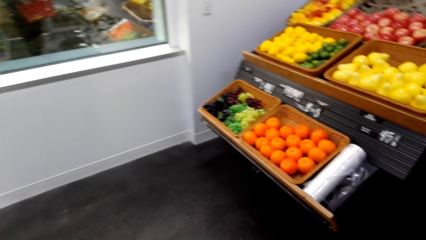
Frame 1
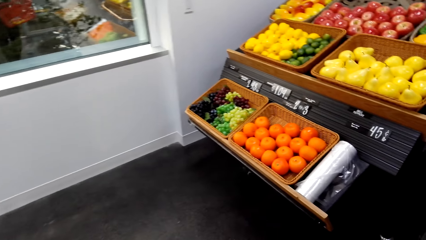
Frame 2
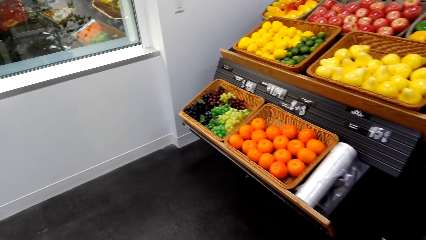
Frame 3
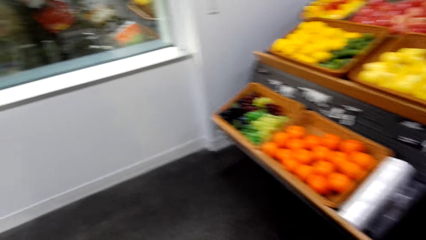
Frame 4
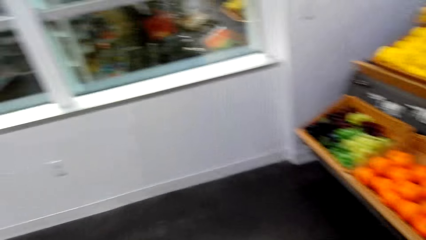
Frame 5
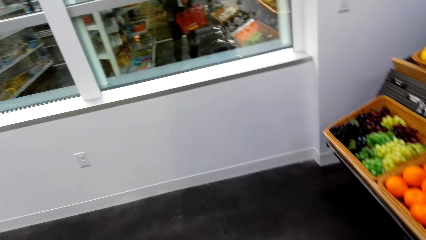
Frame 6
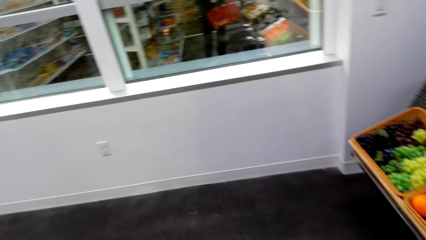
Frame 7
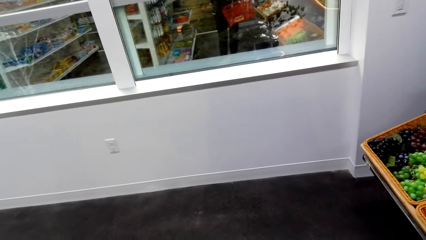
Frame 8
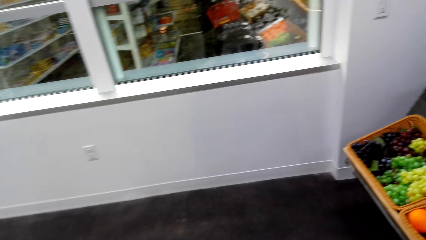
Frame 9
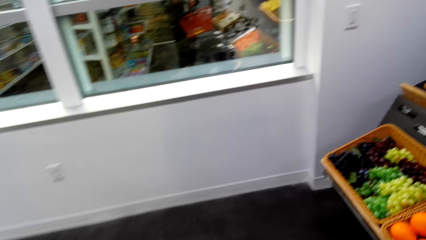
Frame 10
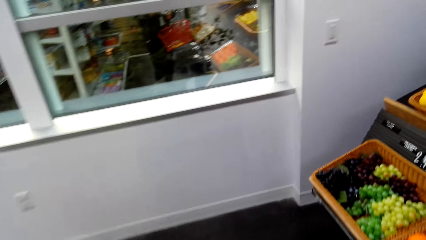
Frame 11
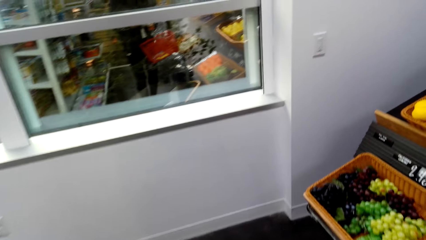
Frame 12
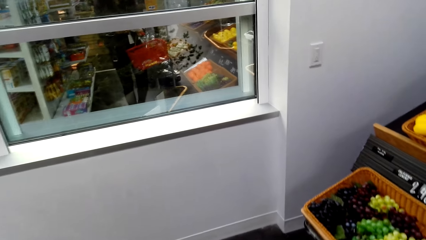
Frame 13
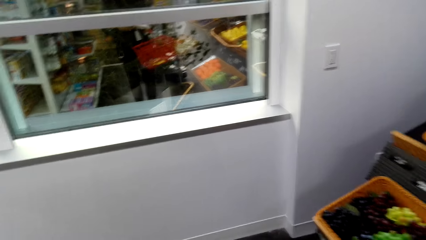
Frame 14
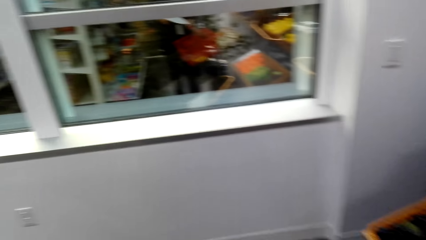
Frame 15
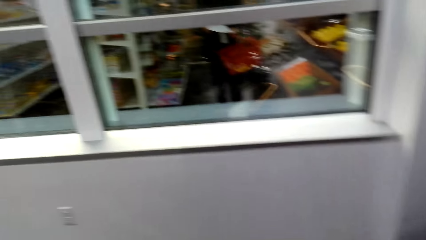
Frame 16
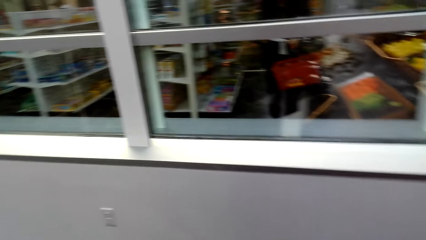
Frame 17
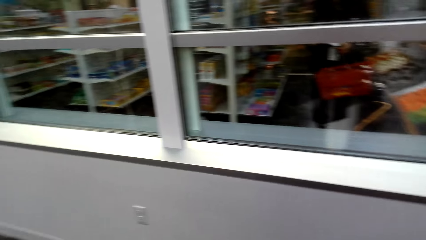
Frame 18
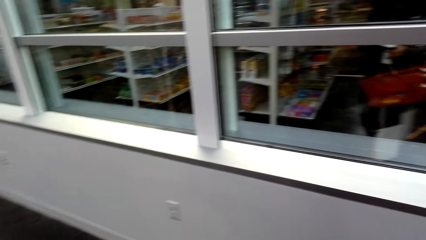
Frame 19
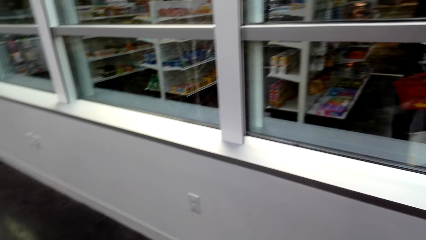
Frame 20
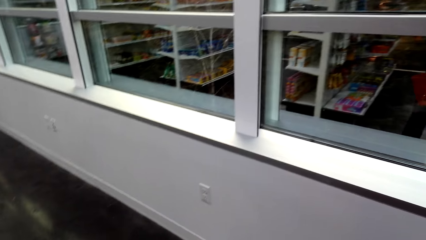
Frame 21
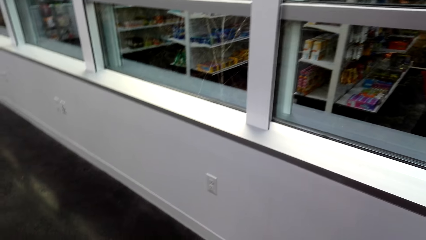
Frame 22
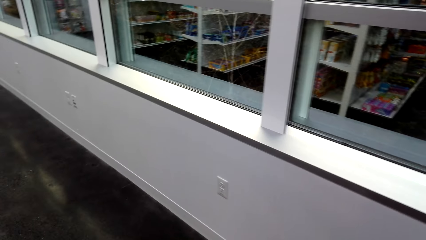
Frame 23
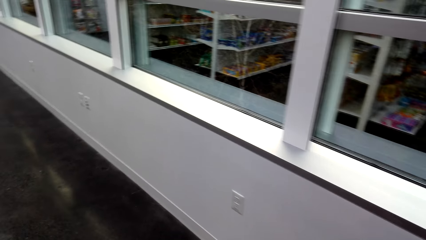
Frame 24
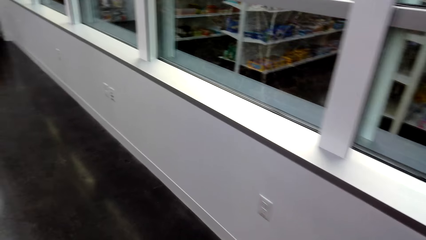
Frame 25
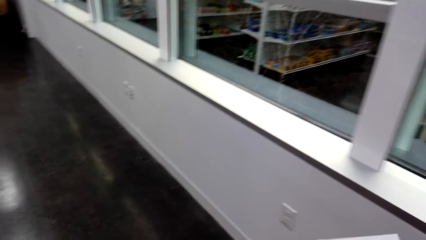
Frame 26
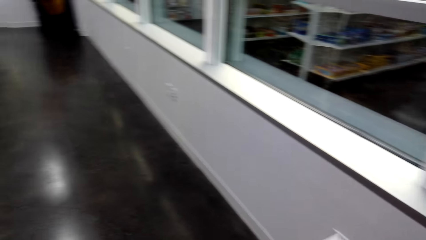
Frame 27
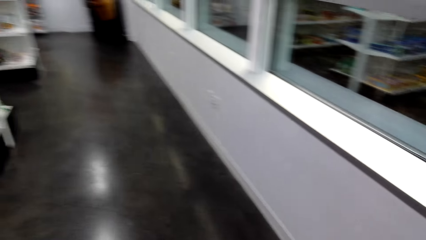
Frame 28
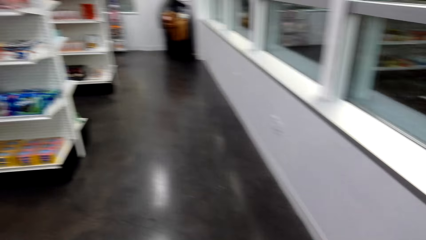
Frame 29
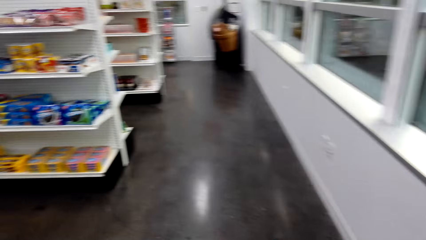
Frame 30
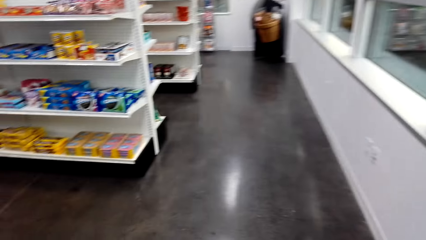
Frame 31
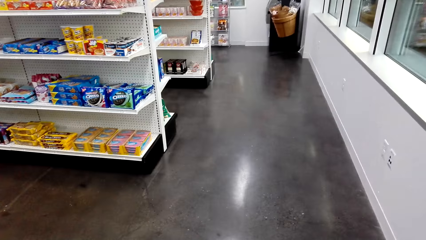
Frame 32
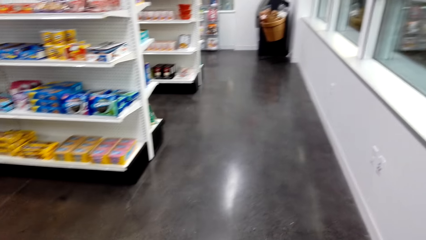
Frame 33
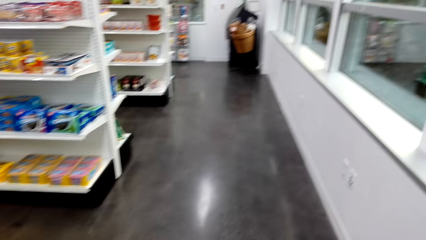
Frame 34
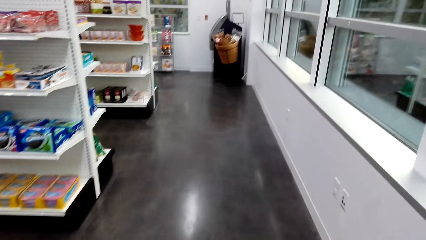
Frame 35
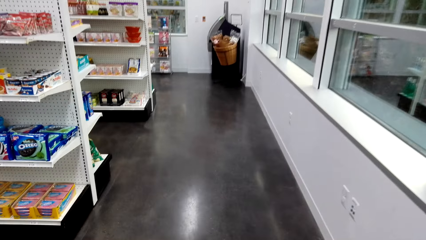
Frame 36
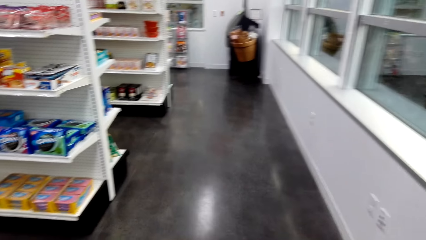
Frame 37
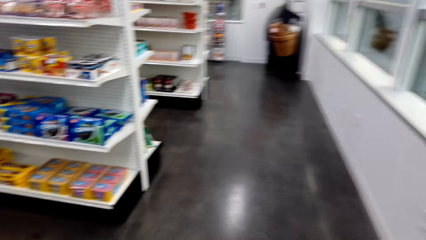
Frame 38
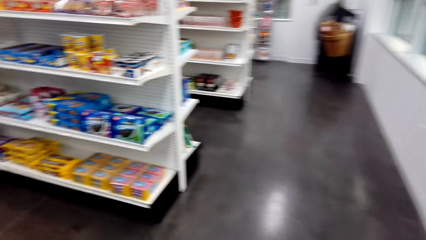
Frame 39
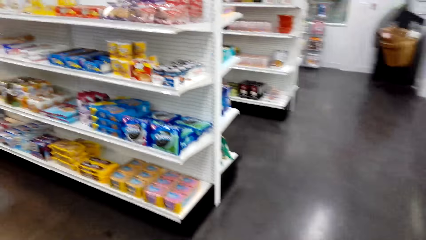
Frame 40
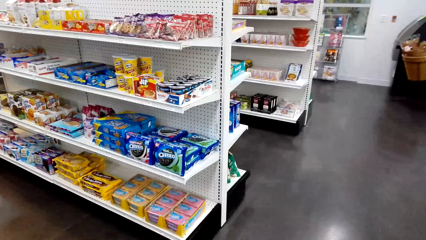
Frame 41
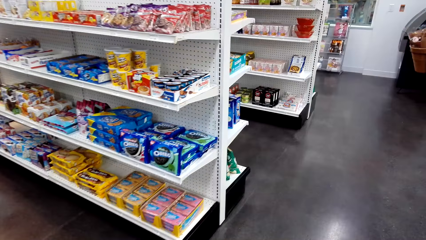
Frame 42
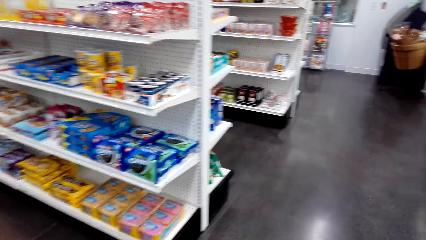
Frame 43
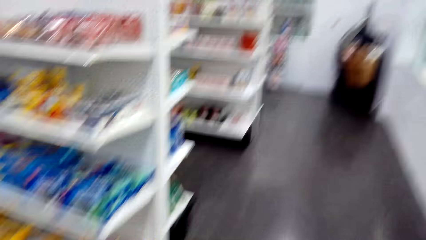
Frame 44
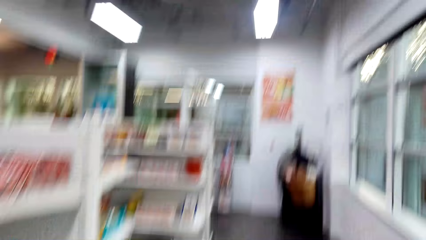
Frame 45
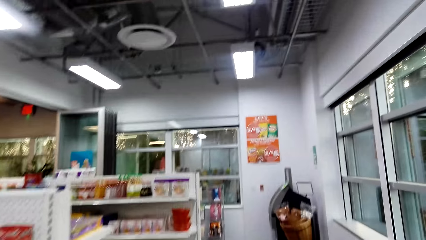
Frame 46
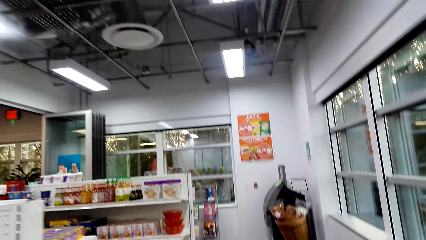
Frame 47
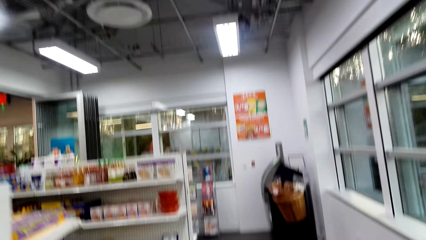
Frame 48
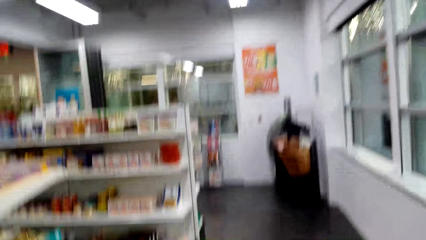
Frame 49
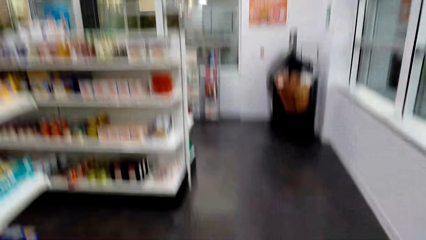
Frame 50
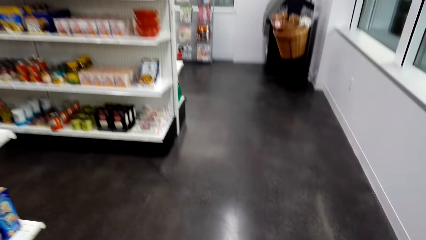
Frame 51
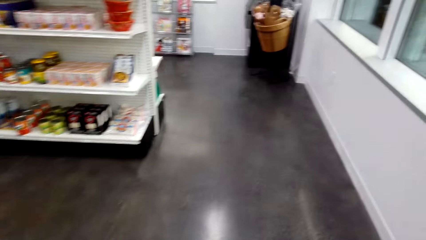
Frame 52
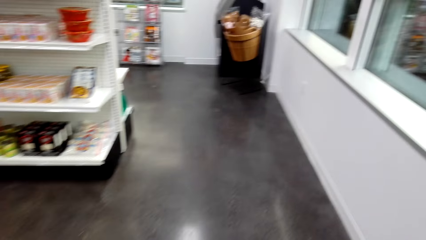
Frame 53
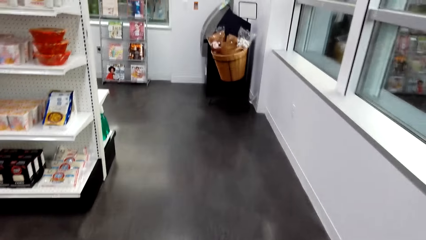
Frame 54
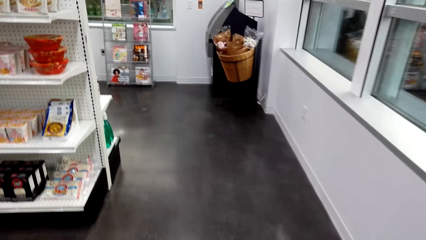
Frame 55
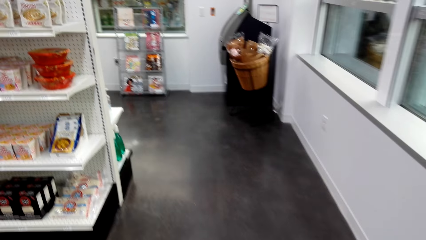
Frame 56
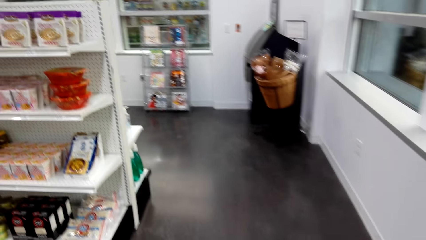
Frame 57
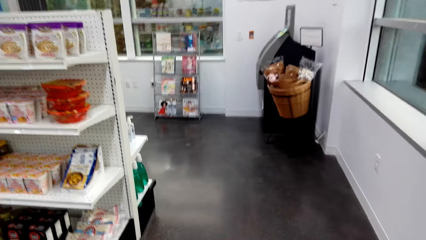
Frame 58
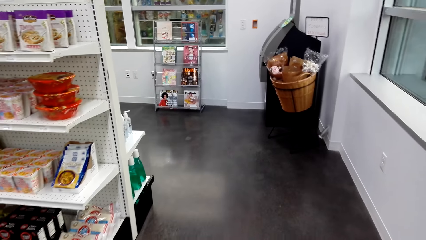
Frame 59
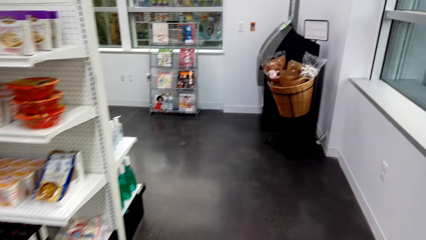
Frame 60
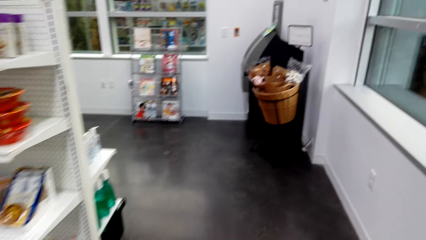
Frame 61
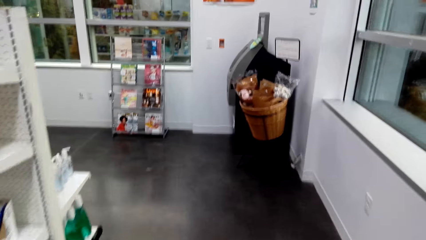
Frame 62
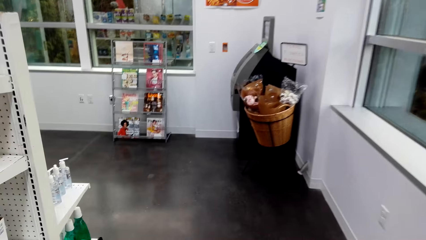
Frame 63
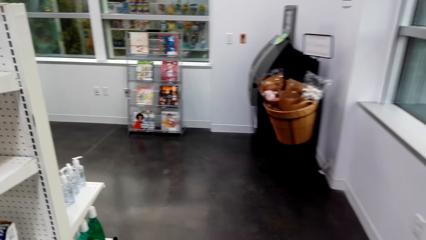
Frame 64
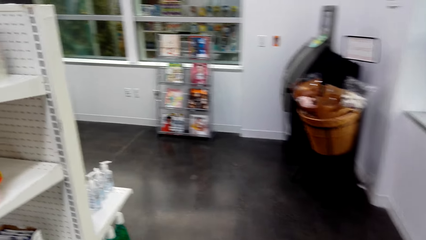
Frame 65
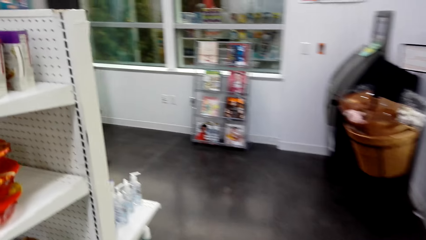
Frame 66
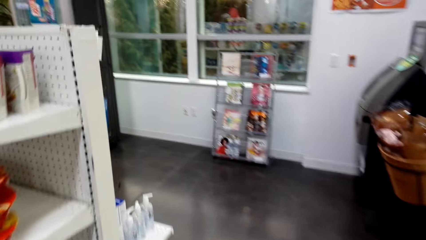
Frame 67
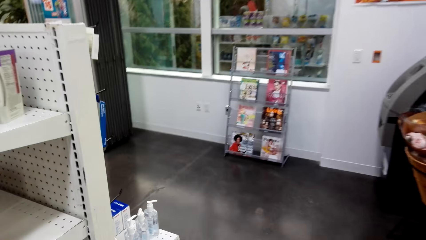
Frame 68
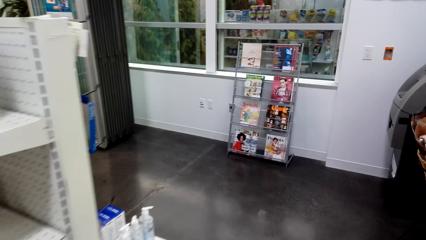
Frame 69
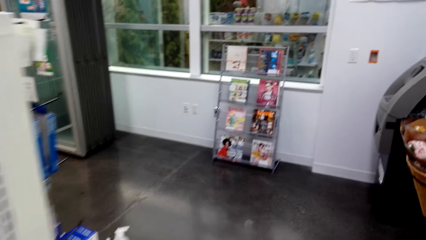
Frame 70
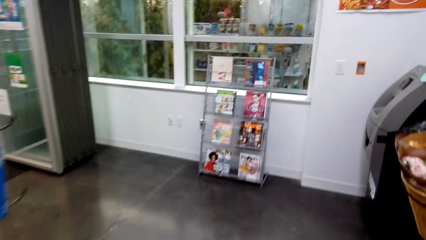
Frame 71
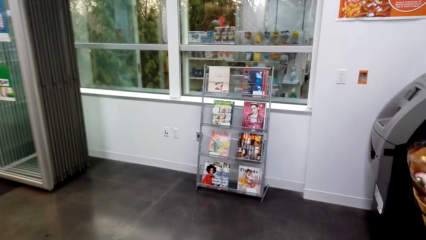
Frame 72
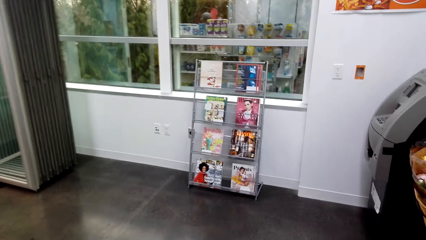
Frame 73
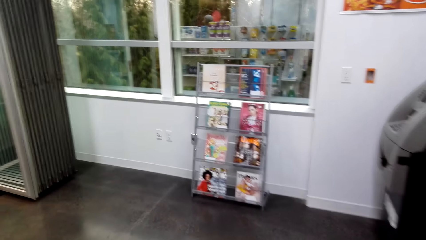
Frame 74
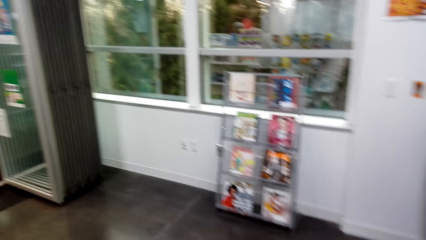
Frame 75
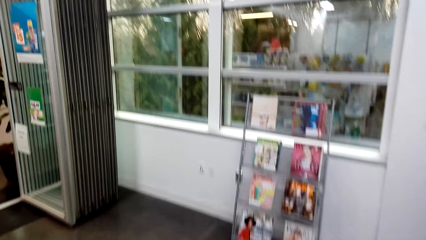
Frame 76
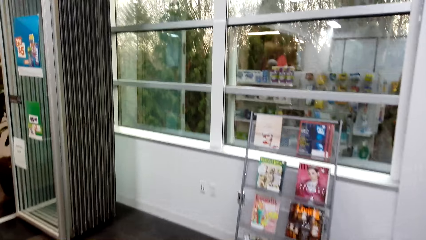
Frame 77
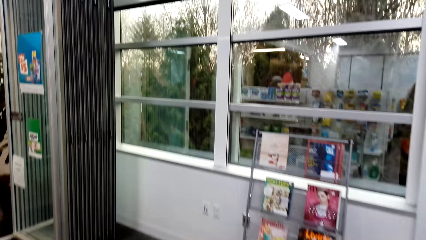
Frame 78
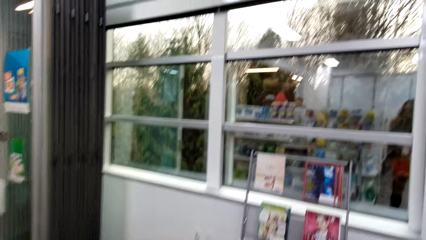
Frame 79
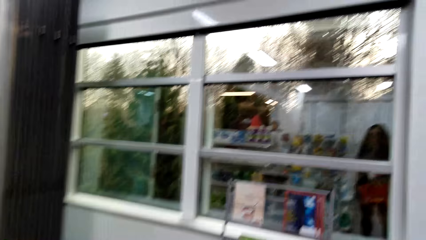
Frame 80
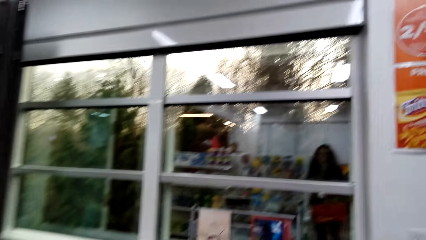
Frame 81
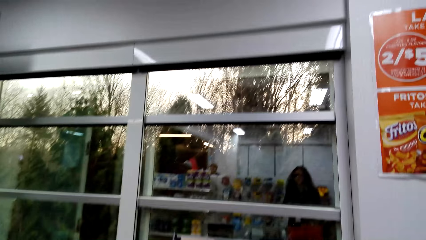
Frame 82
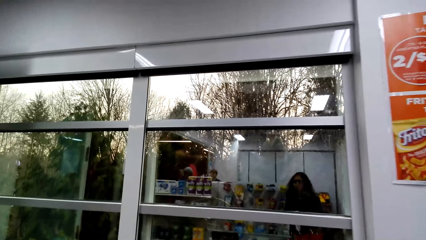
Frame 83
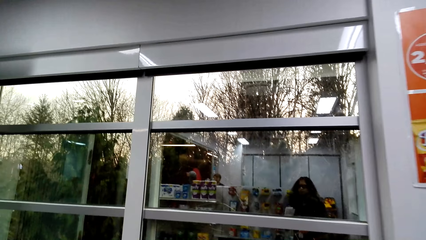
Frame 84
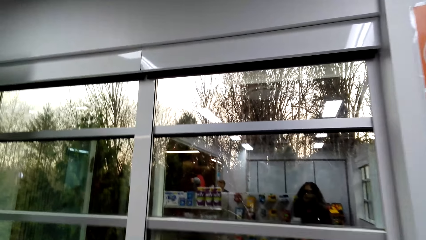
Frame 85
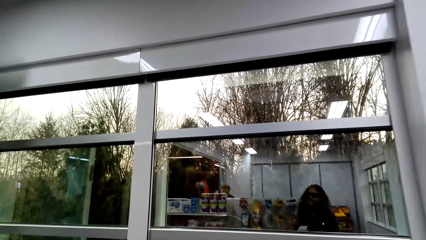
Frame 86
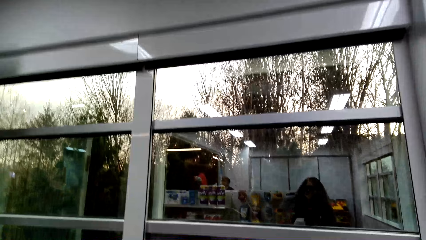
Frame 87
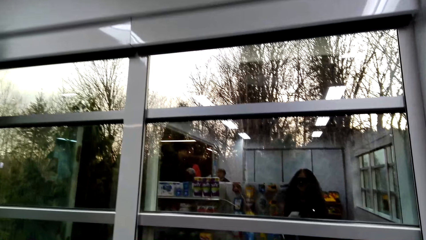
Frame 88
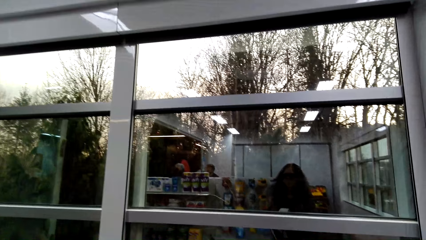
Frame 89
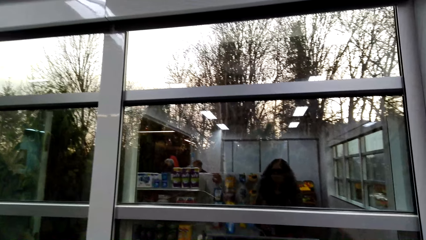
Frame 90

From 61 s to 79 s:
The camera wearer moves around.
